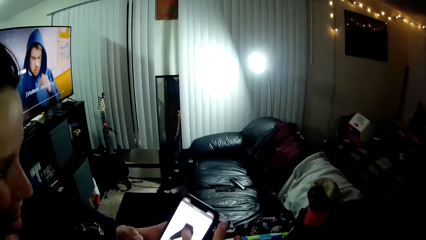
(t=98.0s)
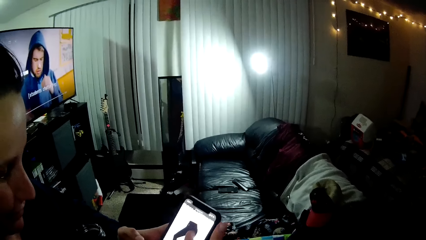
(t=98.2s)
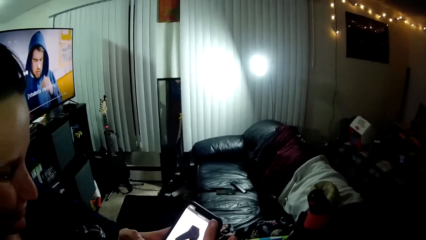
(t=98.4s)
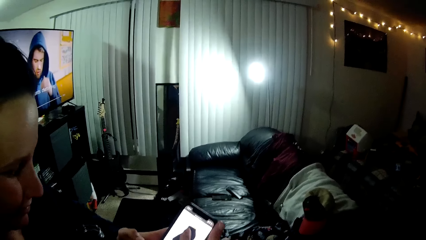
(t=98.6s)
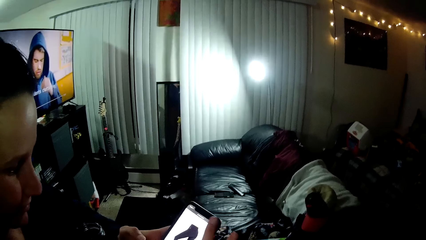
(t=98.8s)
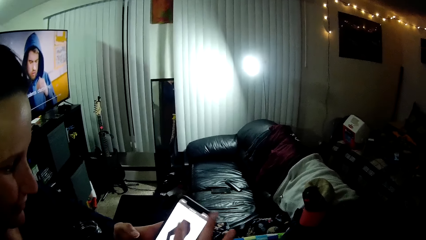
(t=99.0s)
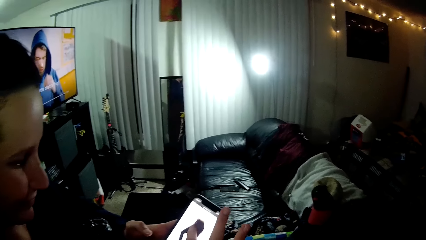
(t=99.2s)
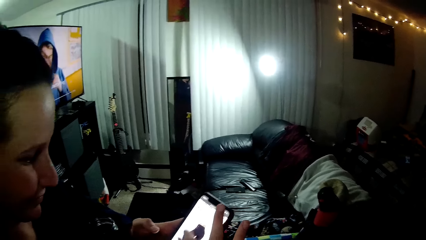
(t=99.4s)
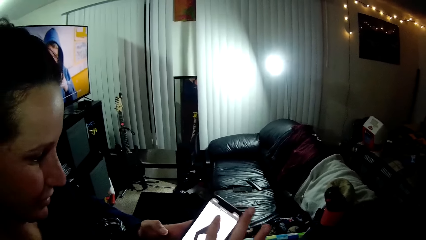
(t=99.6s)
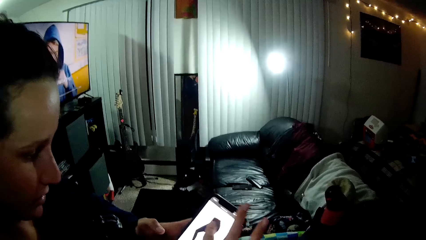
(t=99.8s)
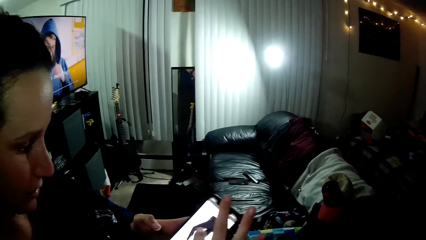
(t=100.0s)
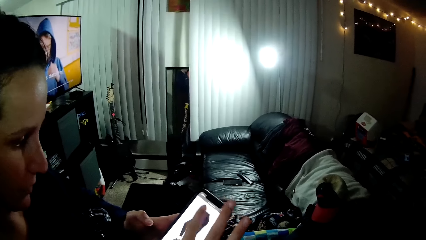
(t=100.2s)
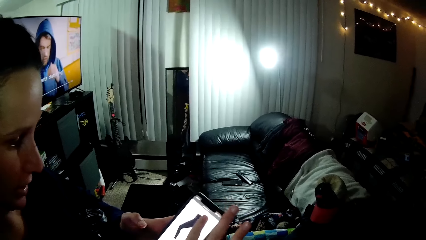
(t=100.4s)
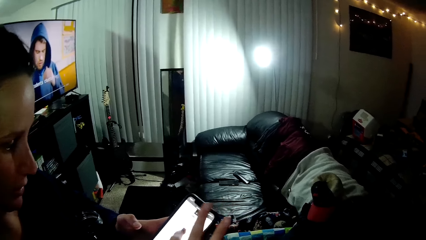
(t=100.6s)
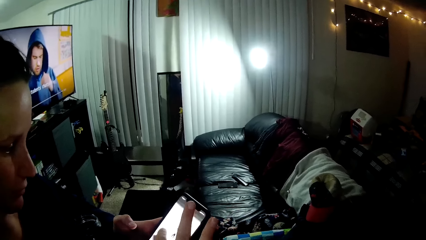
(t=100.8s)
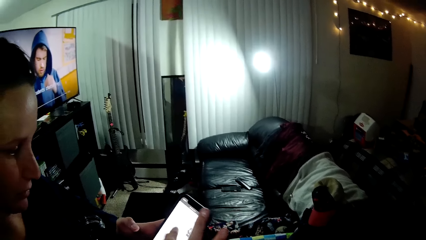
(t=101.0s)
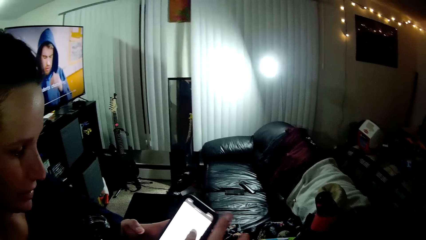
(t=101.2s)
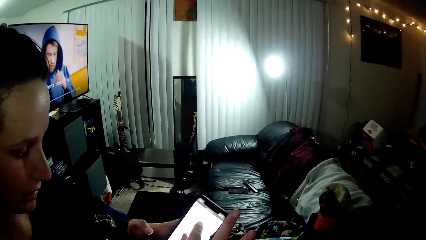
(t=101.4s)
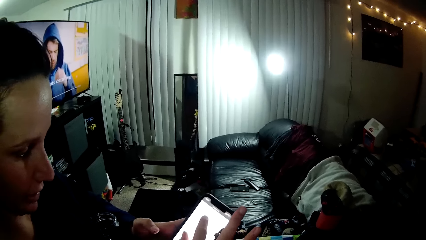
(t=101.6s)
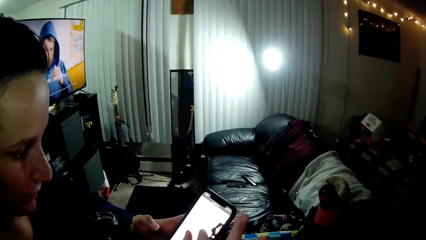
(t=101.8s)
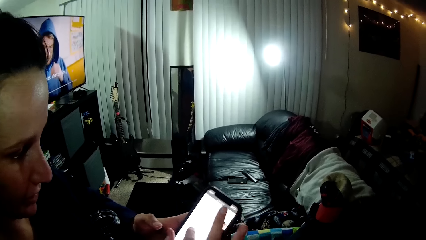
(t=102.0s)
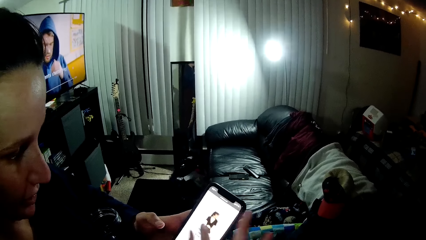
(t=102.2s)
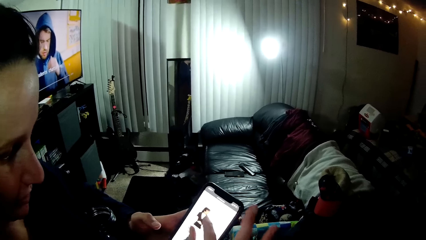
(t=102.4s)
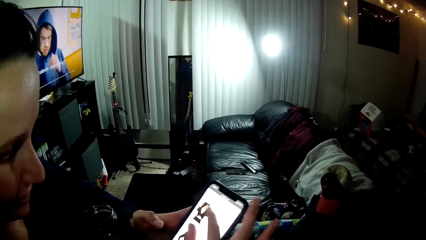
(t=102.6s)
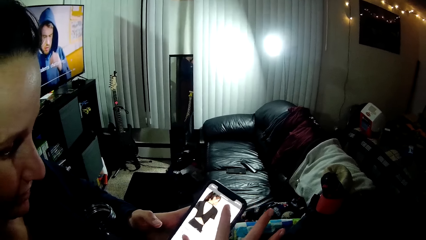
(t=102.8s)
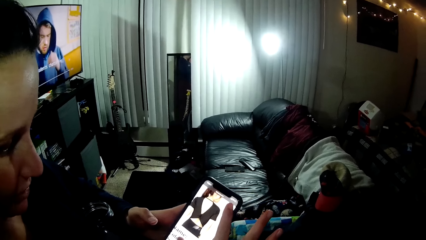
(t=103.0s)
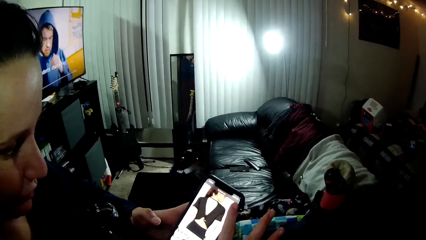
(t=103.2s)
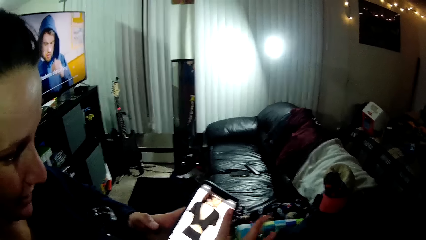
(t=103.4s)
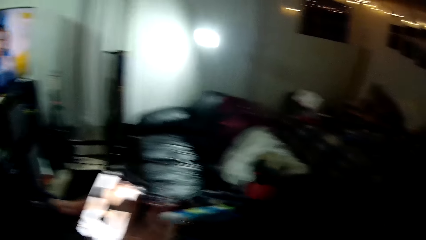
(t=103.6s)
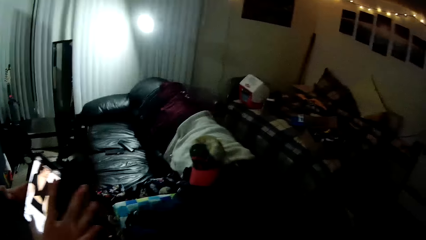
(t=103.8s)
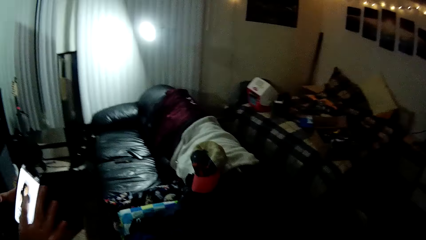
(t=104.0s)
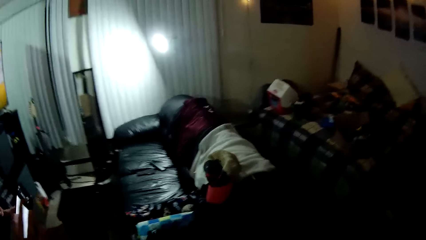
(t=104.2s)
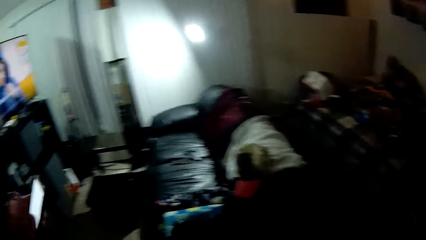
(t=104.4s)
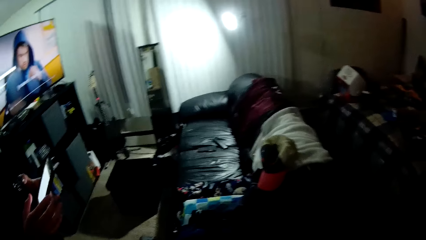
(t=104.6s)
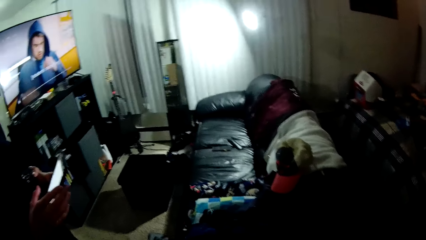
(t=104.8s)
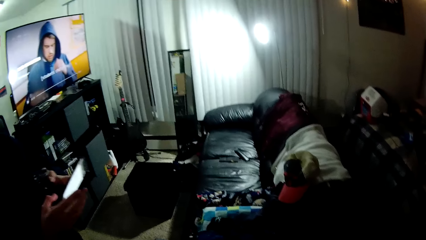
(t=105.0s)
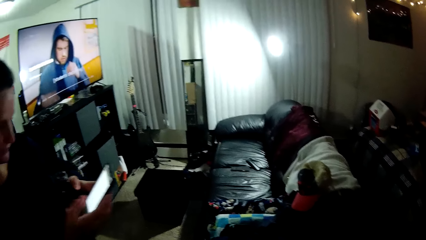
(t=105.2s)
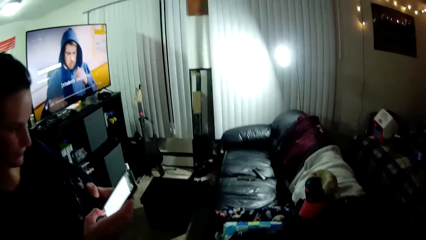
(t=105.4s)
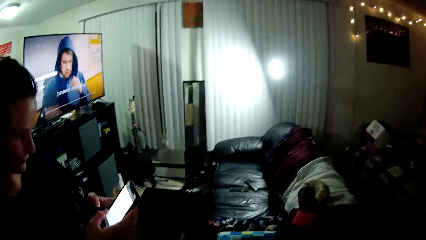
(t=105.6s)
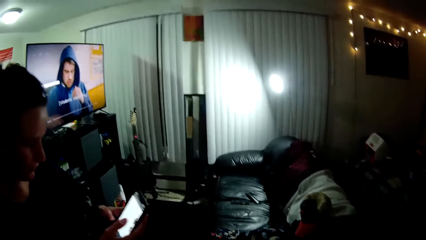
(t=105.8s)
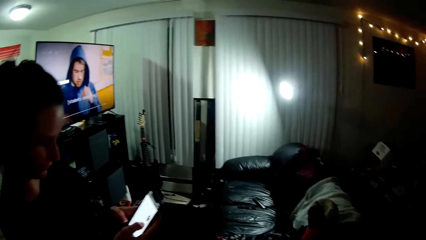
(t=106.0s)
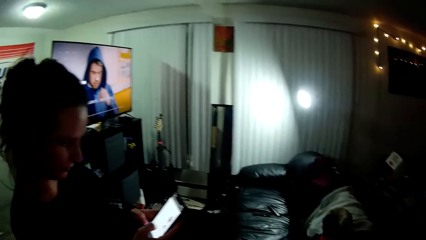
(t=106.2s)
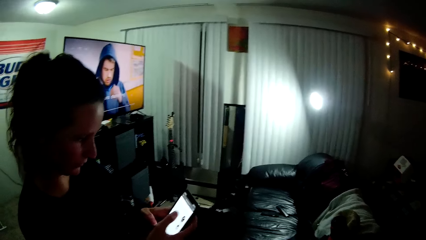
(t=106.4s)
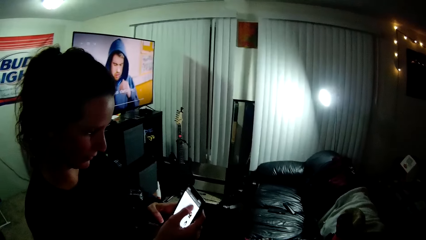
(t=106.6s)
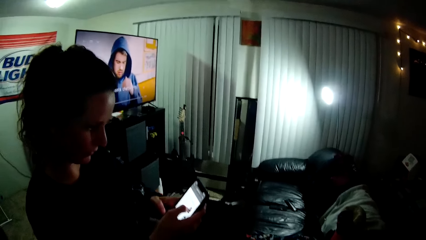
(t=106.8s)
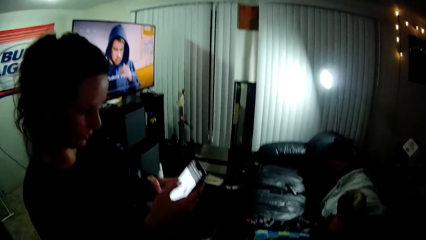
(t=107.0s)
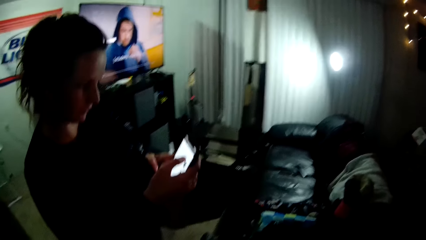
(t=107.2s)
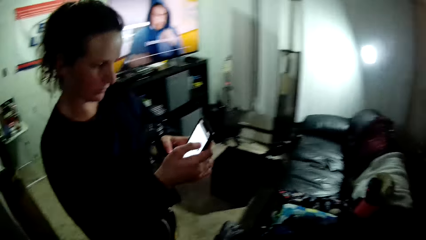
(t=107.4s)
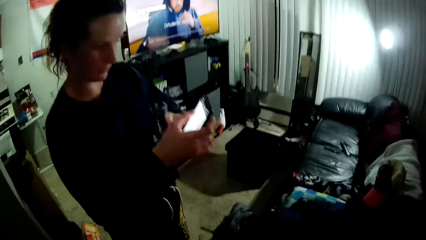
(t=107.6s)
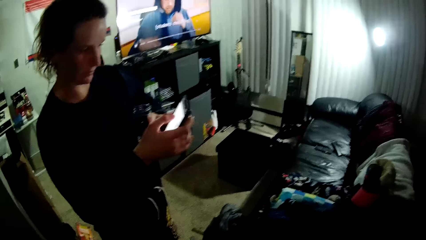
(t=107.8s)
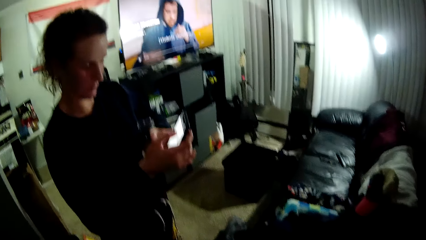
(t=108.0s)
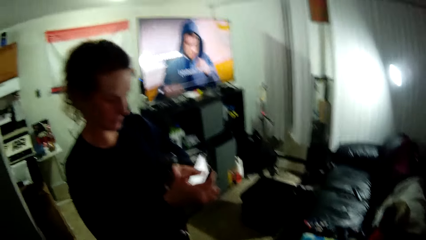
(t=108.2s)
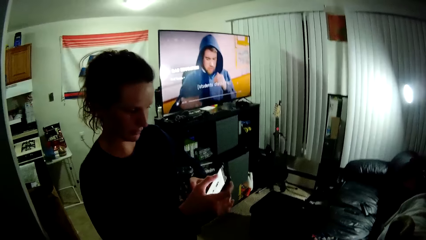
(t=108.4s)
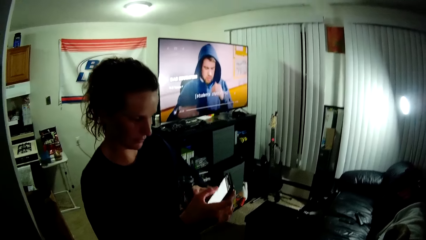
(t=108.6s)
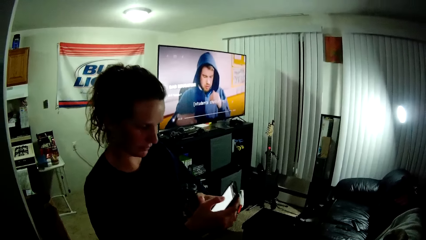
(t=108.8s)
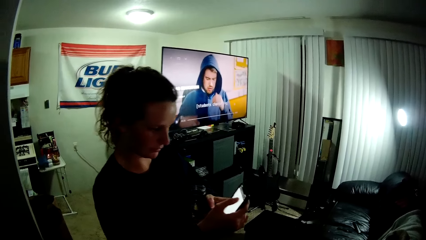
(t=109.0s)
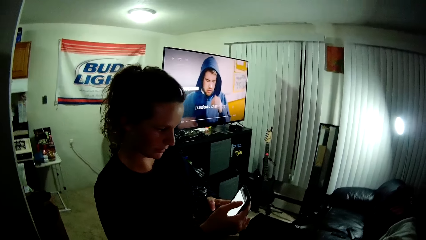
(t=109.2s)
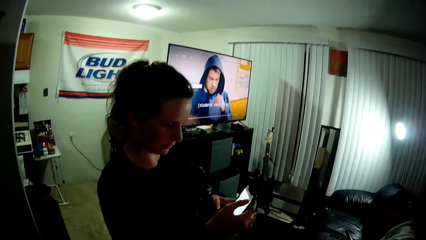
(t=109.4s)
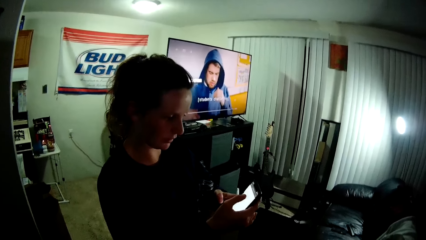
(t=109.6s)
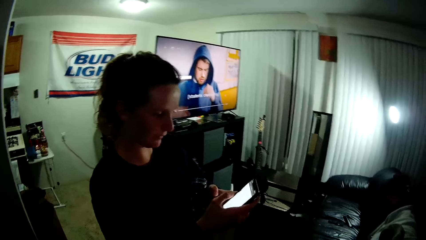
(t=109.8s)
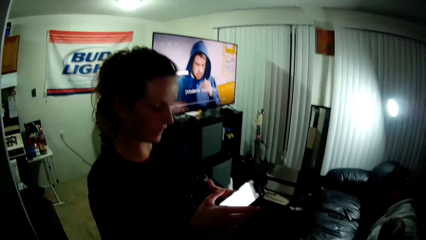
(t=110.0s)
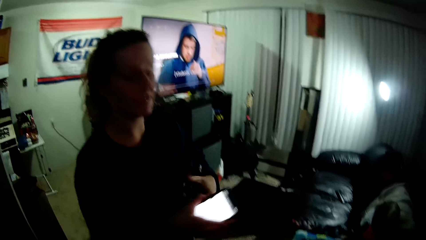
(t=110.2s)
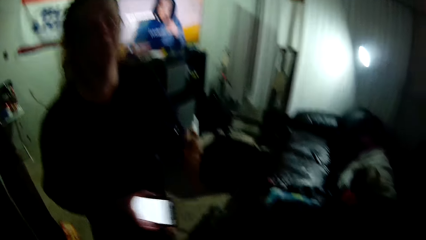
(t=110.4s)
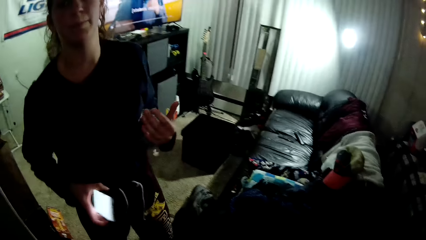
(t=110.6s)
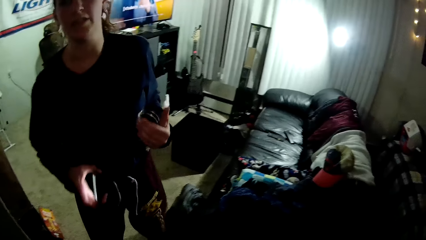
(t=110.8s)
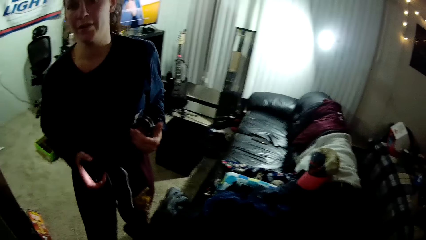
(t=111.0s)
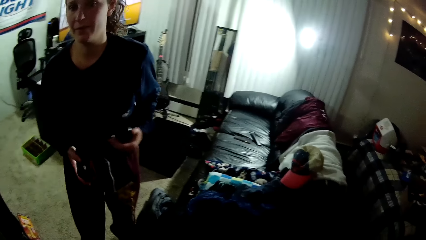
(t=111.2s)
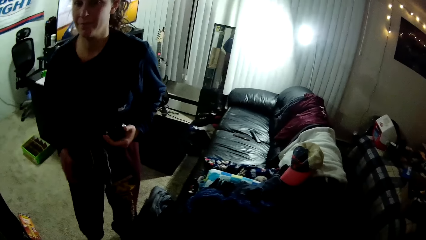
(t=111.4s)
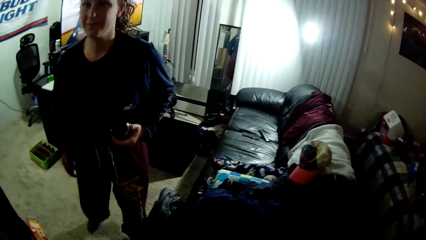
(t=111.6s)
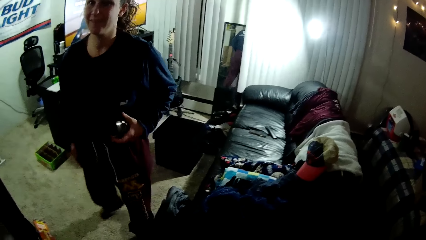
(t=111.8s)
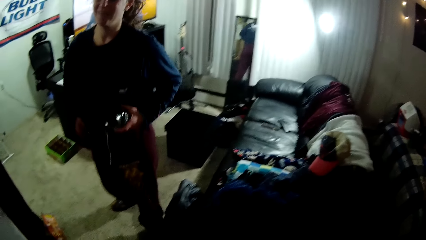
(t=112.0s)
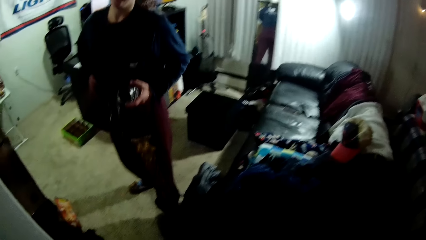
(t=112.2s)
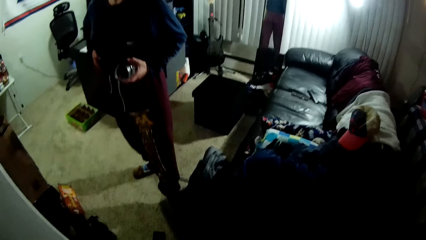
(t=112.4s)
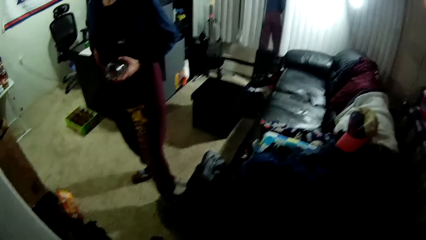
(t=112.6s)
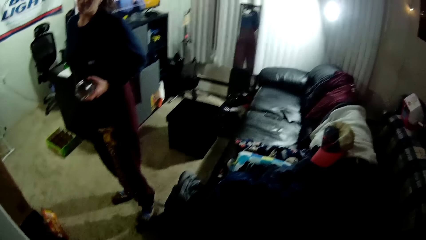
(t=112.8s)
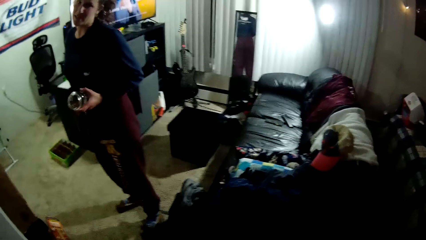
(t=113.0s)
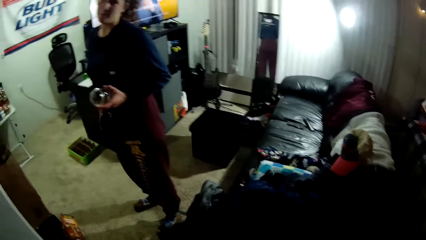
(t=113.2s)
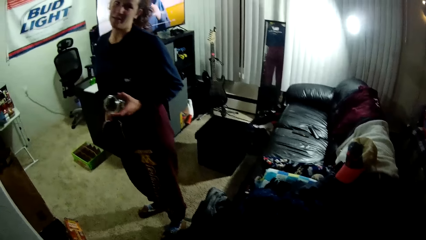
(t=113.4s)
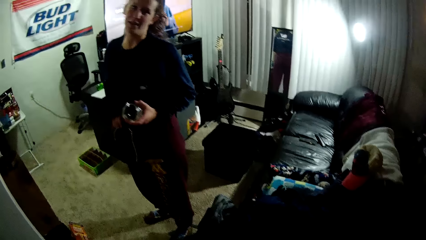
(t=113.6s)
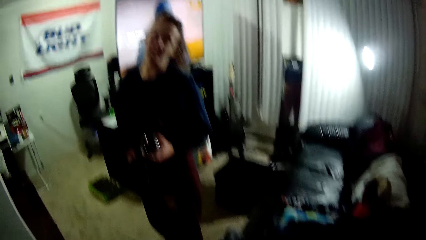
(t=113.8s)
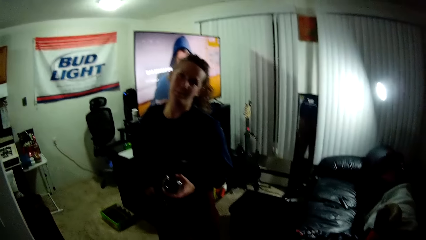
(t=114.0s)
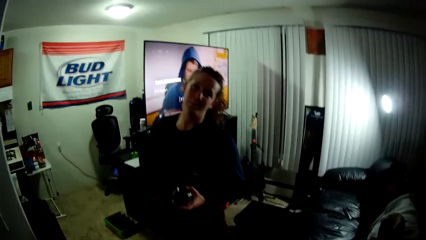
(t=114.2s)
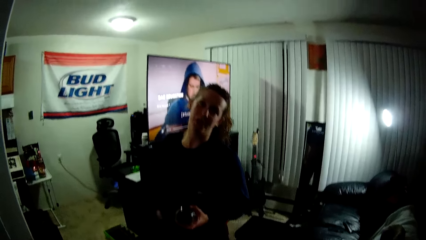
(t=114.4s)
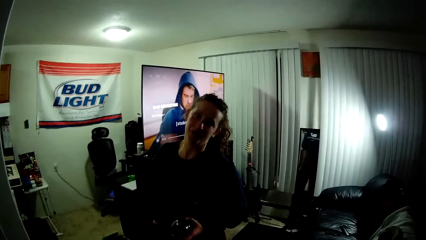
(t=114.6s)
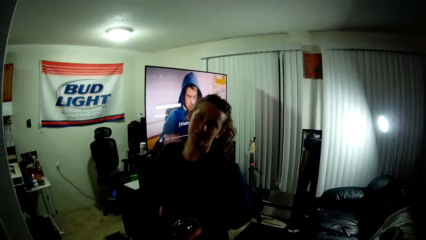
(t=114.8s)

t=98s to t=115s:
A woman scrolls her phone. The woman zooms the image. The woman scrolls her phone. The woman presses the phone. The woman scrolls her phone. The woman passes the phone to her right hand. The woman steps away from the camera wearer. The woman puts the phone in the pocket.
